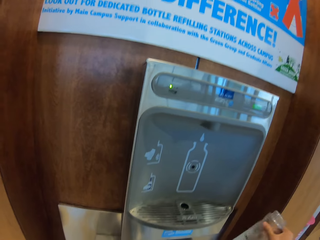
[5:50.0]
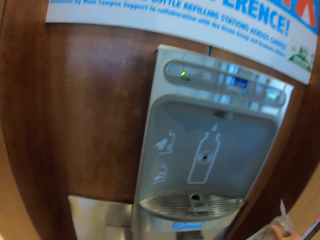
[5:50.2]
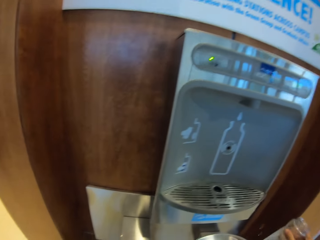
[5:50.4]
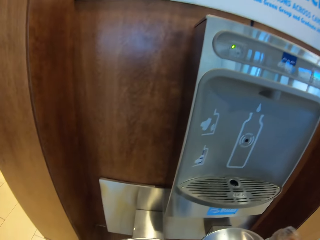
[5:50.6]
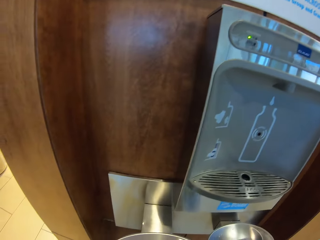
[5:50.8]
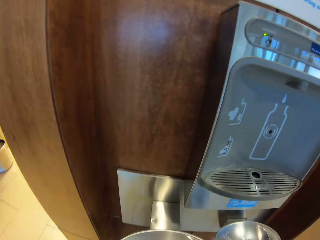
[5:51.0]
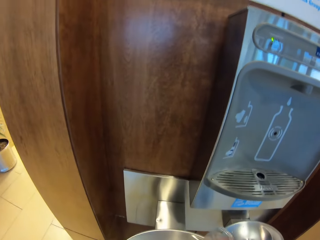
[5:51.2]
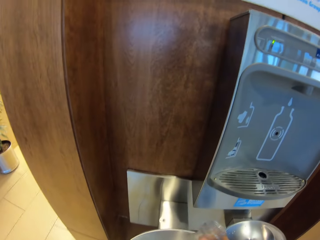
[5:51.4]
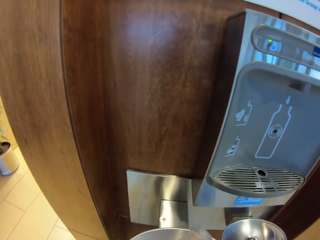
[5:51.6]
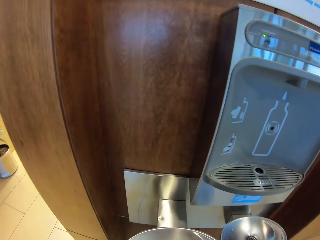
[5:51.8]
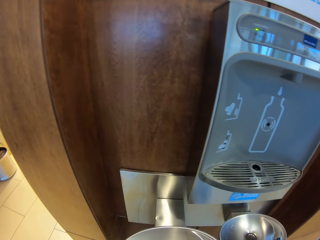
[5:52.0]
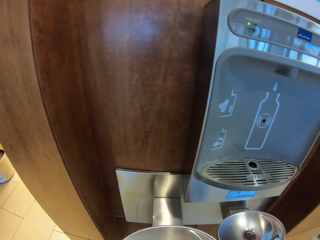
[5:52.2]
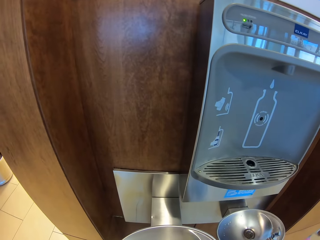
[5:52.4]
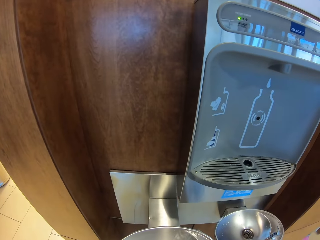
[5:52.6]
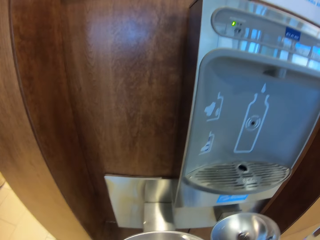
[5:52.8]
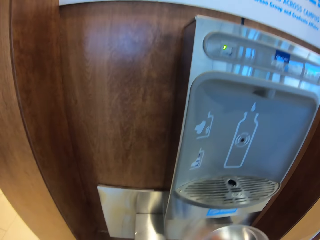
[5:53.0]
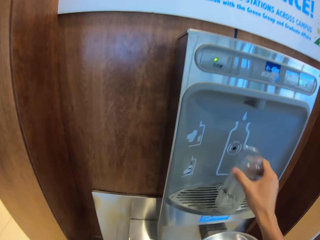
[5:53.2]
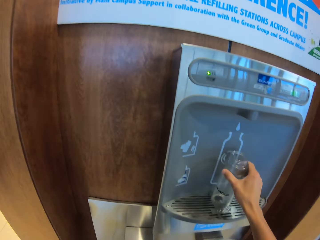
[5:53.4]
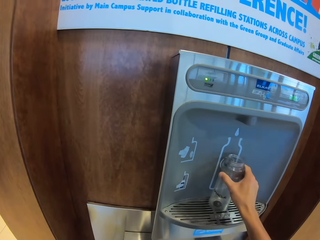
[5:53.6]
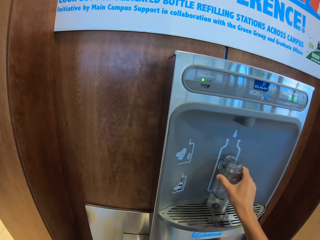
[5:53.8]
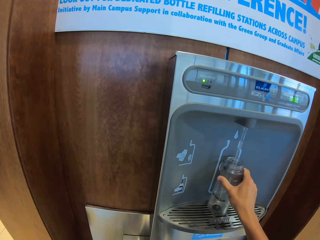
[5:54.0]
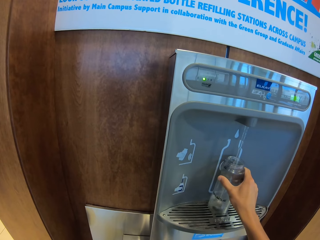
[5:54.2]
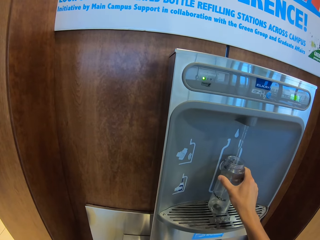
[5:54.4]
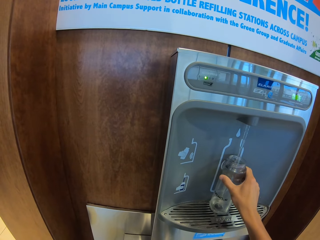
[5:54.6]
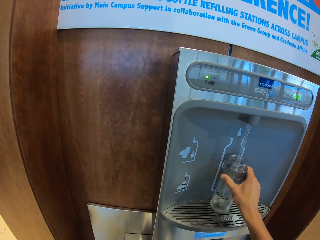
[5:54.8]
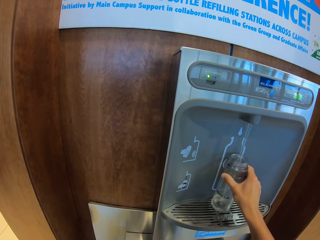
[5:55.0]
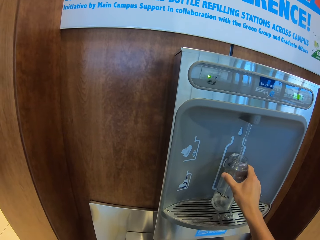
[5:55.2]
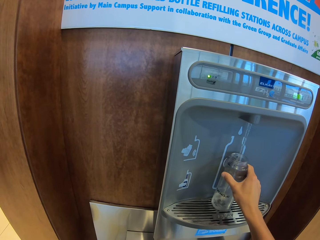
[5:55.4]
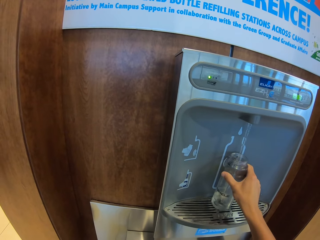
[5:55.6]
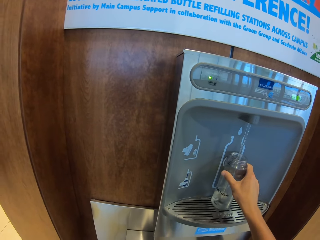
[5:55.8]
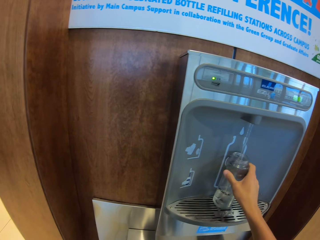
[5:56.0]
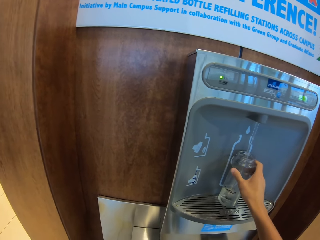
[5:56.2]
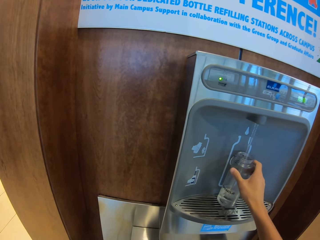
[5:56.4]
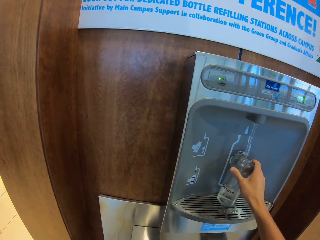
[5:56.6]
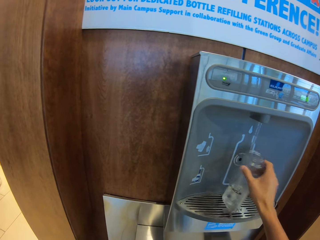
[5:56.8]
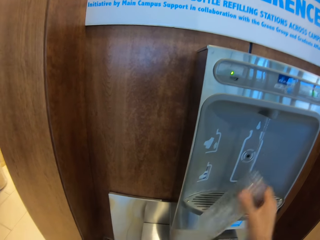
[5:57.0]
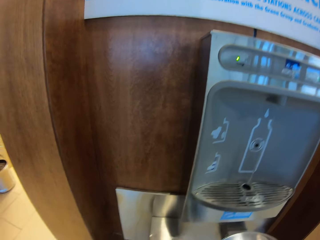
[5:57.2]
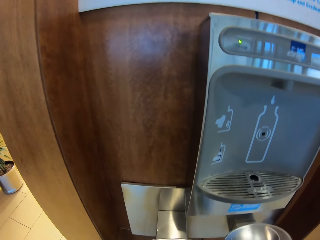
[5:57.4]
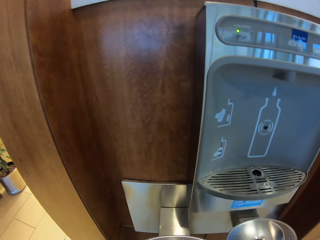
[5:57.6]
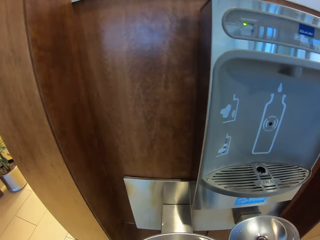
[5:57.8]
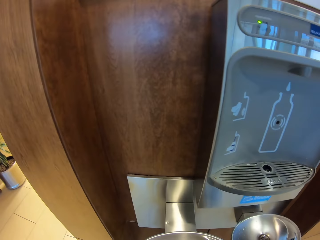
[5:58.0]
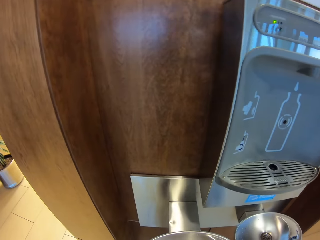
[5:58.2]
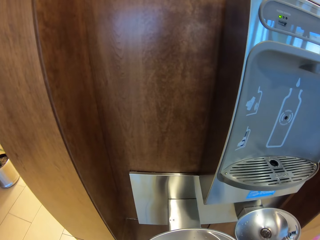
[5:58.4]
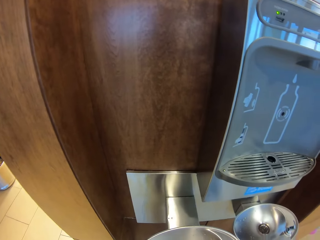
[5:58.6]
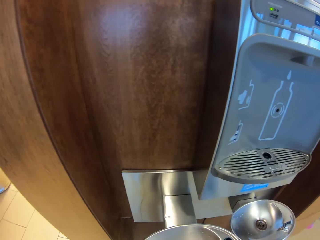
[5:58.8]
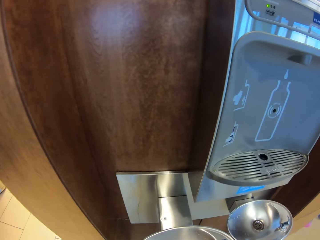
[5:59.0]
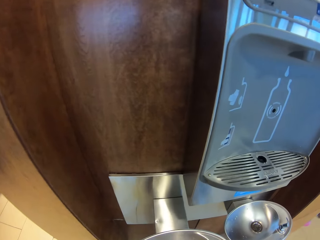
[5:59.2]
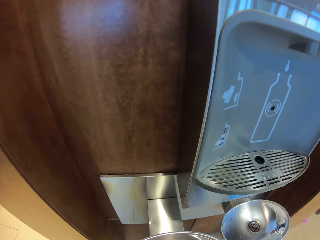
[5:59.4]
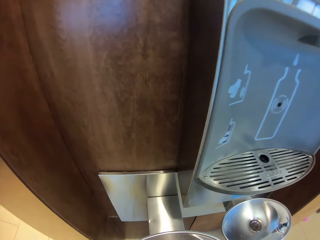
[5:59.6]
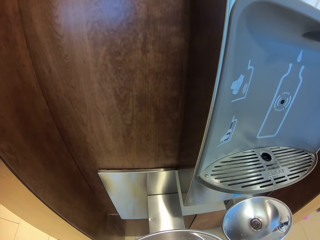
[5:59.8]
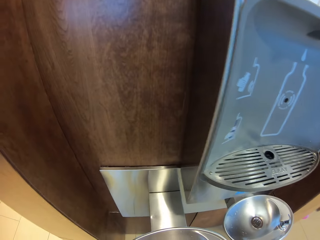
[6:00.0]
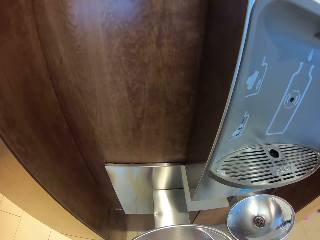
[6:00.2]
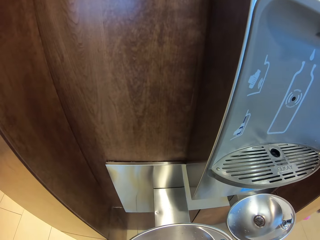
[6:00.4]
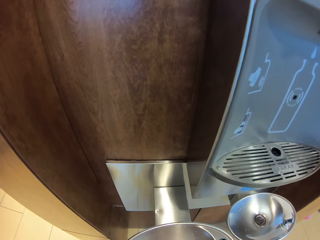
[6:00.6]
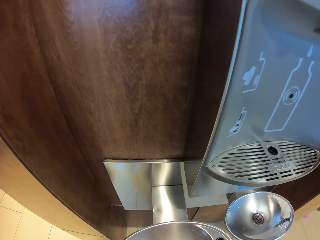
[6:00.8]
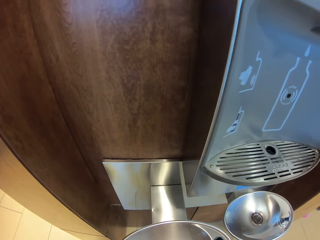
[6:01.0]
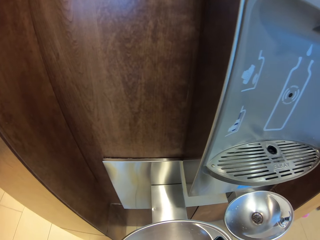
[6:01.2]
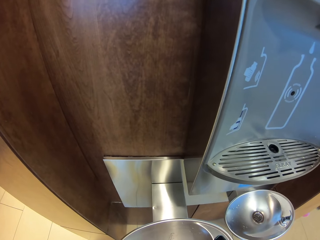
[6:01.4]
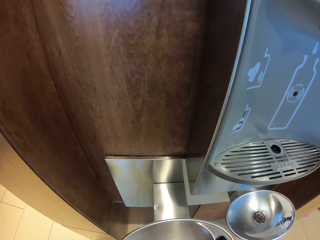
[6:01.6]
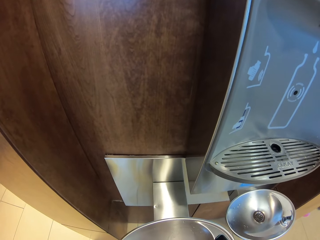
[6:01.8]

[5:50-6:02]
The camera wearer shakes the water in the bottle. They pour water into the sink. They fill the water bottle with water. They pour water into the sink.

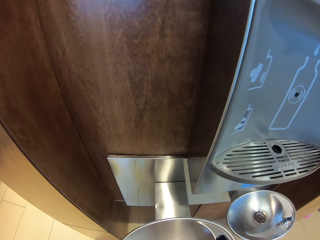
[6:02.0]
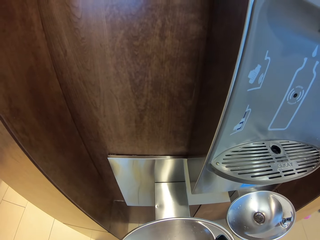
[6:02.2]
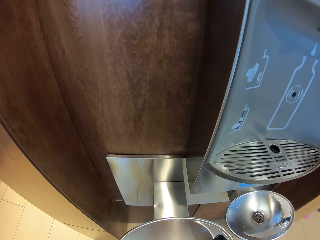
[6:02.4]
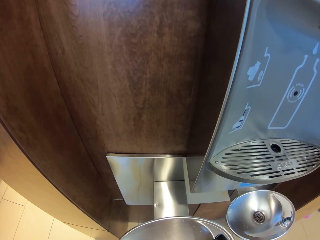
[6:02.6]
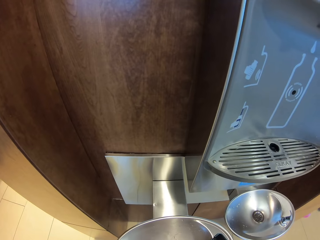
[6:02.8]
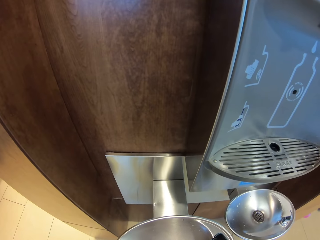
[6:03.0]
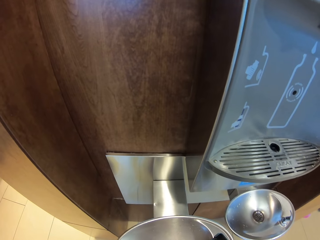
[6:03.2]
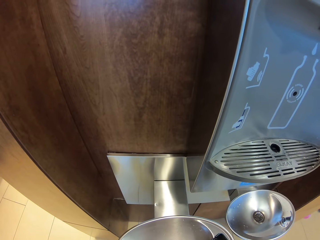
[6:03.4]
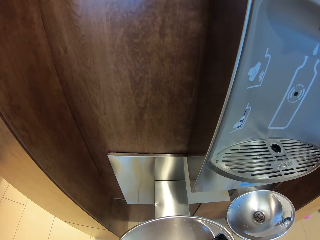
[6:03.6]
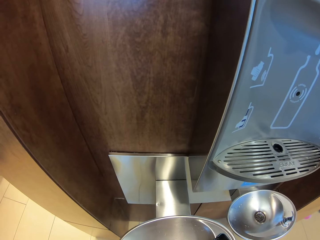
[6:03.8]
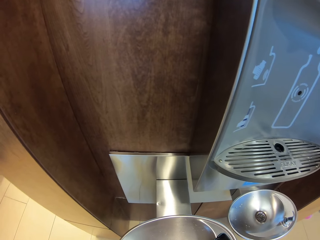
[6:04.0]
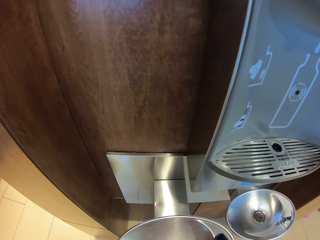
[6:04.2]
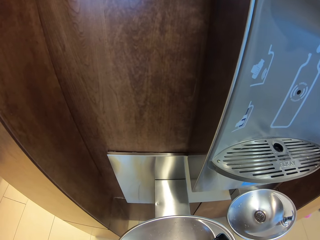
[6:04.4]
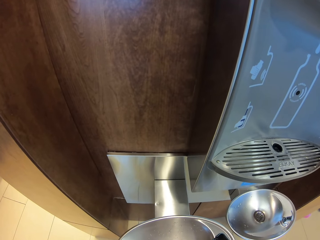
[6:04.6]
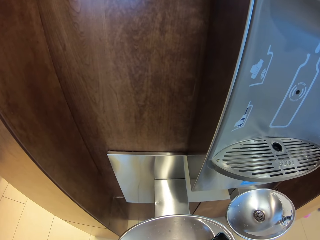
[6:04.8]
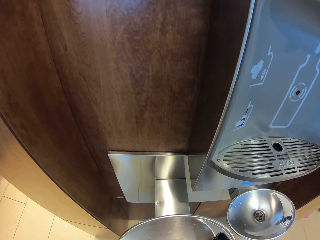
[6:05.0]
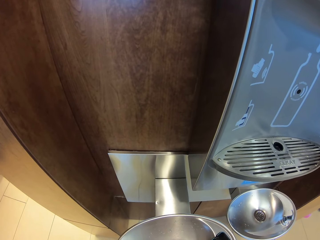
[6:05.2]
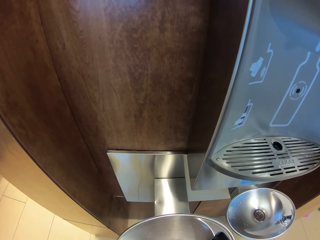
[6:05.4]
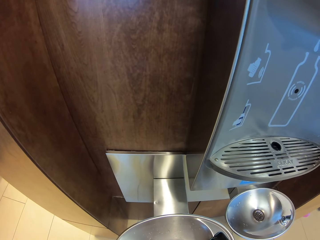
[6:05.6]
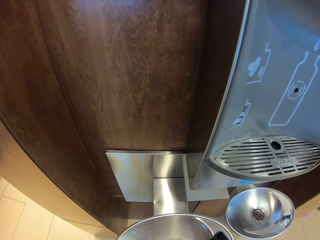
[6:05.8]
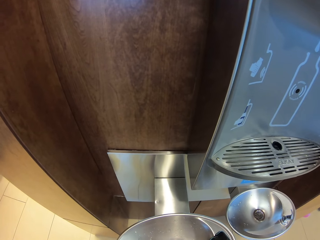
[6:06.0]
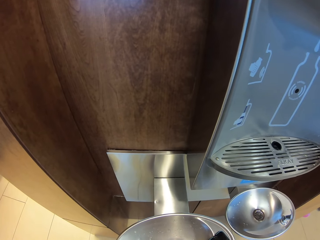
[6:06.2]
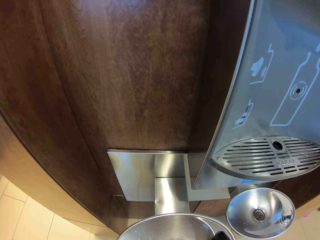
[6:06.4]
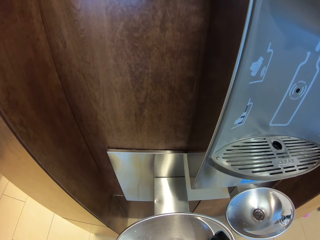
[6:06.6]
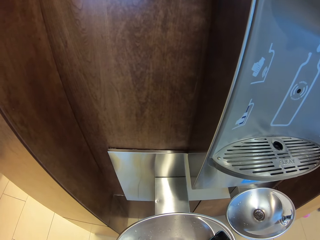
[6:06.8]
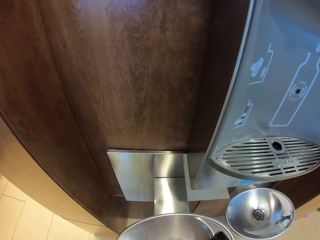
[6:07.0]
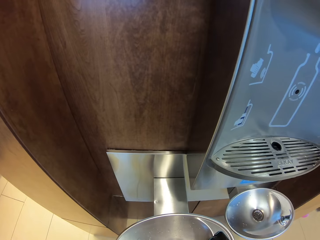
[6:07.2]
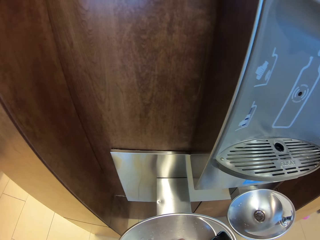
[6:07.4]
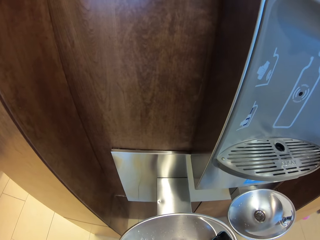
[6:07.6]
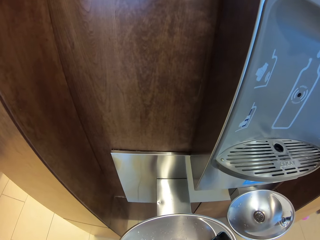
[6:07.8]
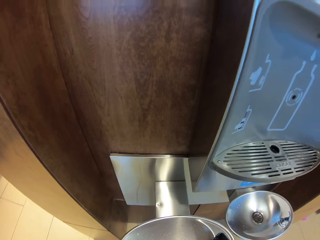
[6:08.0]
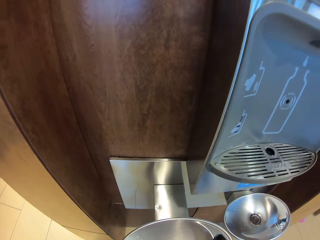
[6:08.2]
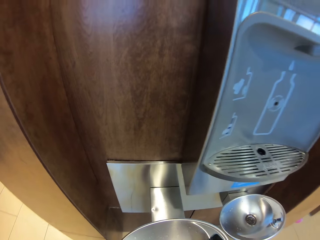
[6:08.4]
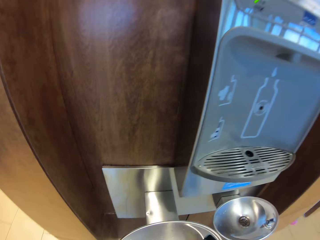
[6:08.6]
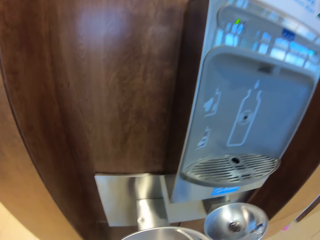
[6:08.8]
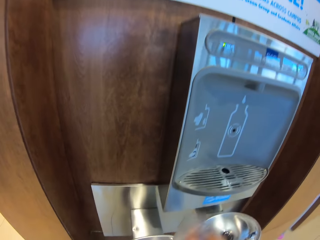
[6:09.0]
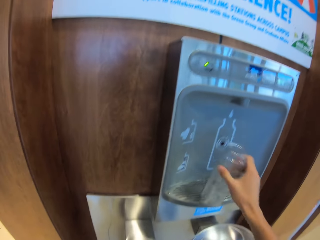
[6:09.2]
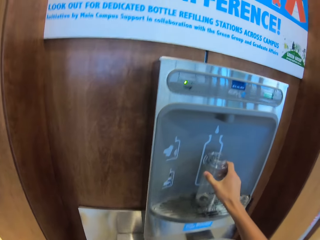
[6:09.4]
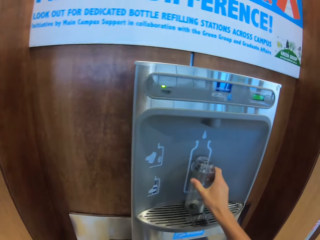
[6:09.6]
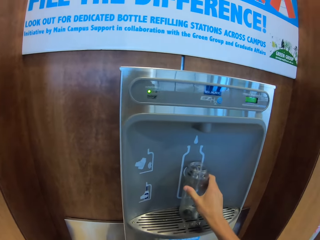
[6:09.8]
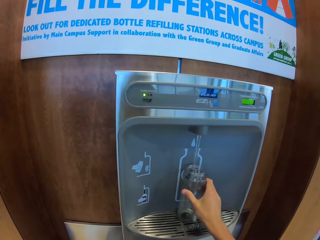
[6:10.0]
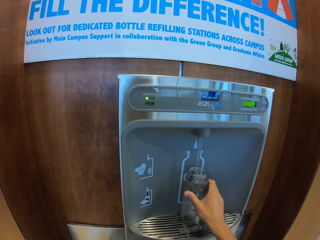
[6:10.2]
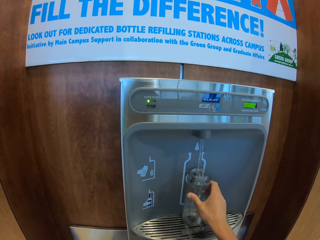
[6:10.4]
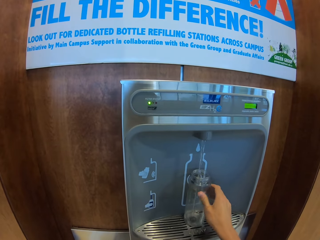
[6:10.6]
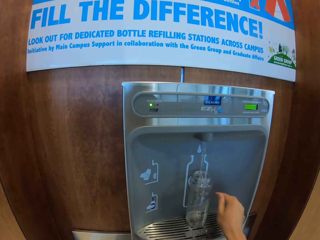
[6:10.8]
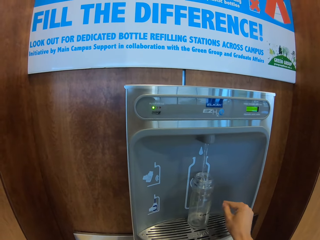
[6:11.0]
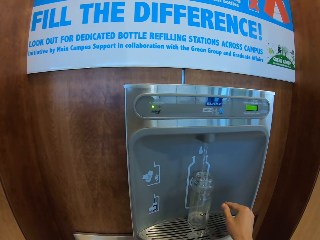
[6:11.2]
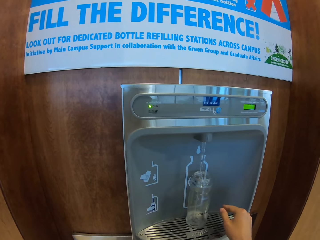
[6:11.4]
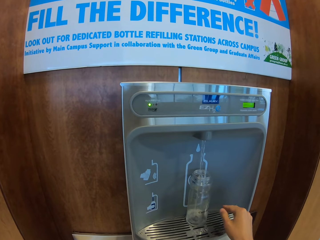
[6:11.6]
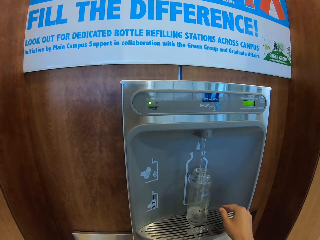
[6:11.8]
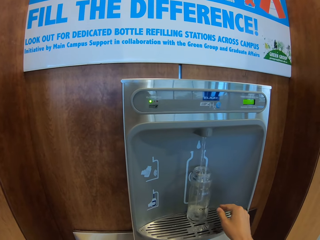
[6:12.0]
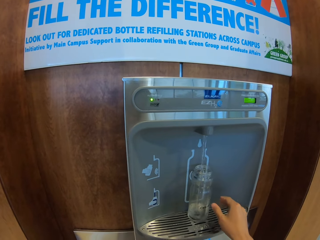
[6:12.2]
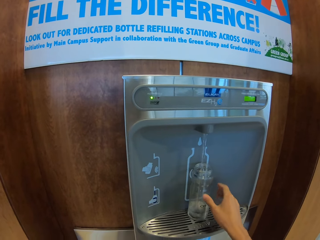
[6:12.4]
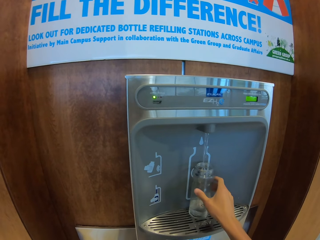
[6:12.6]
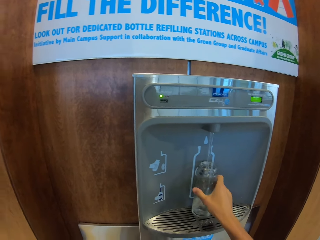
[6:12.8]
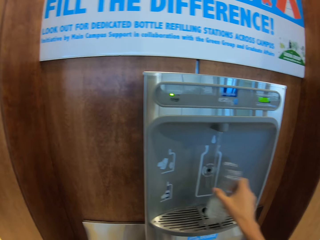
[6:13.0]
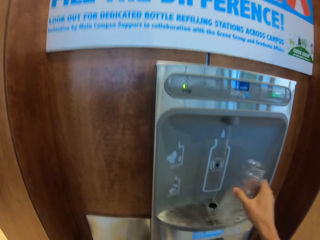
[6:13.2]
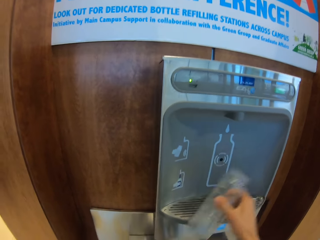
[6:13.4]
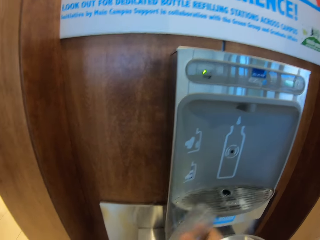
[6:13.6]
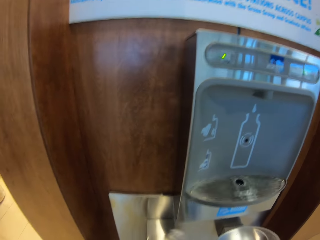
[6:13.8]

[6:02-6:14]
The camera wearer looks at the dispenser. They fill the water bottle with water.
